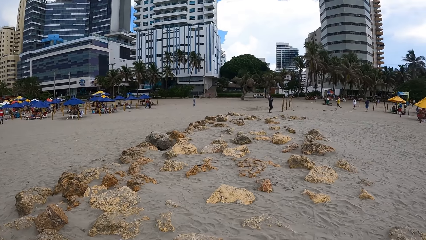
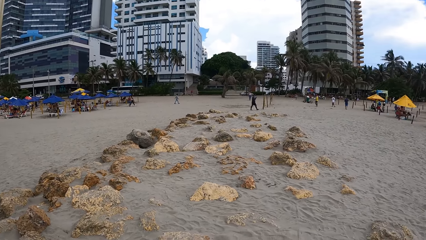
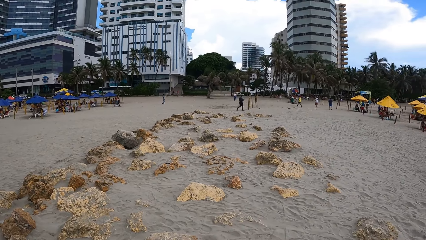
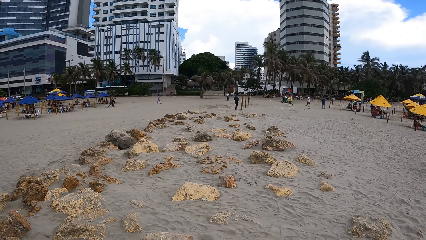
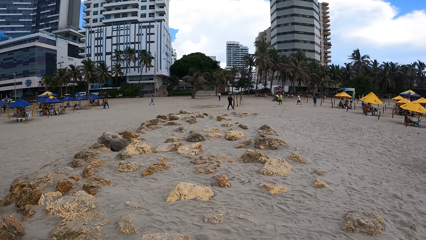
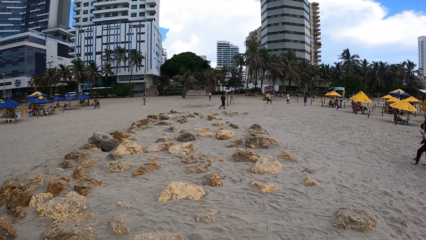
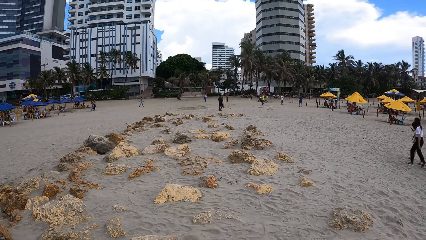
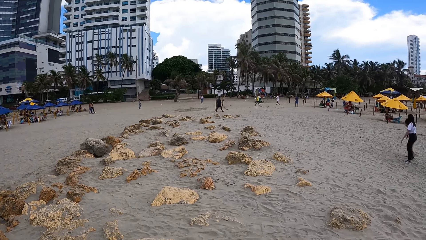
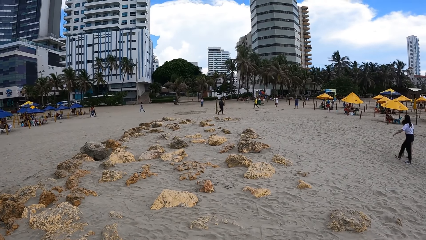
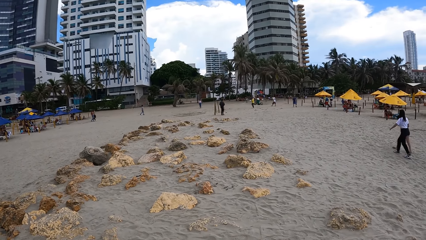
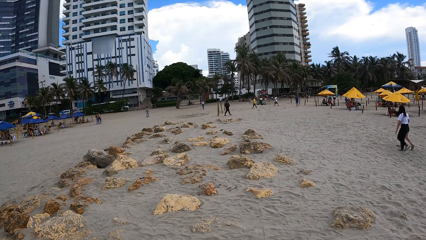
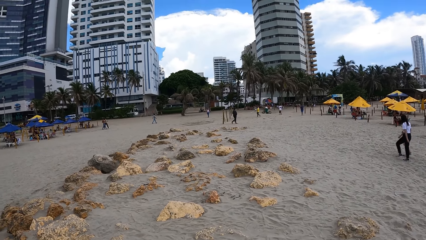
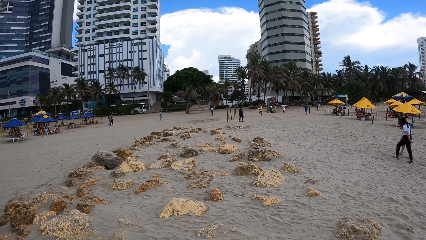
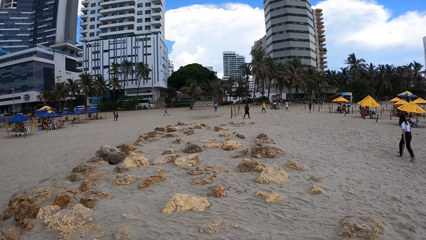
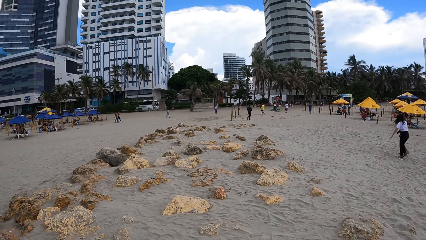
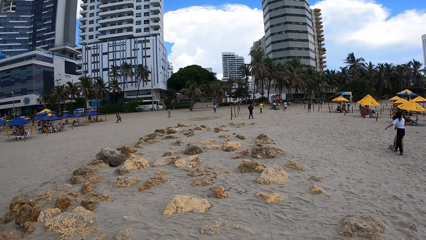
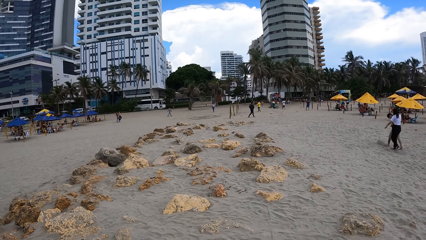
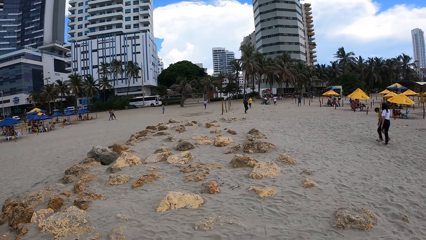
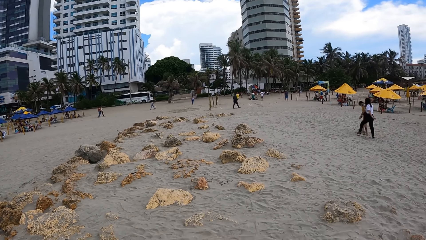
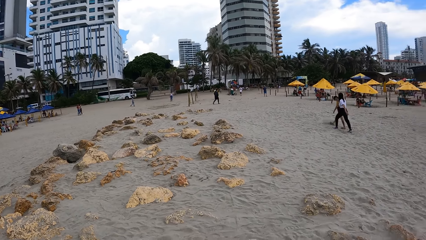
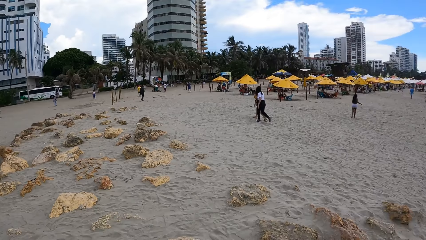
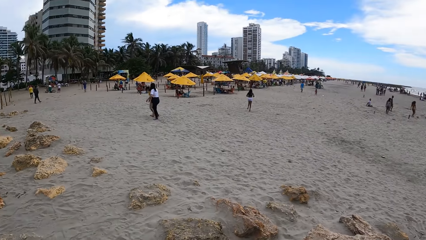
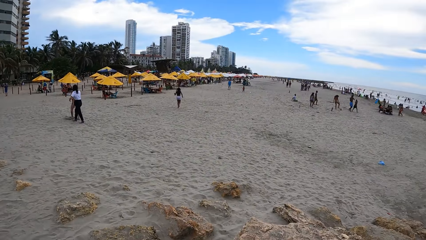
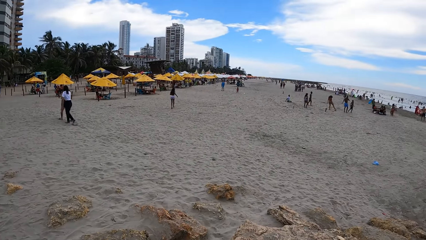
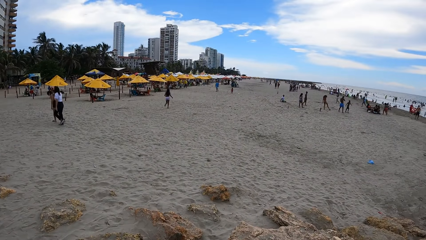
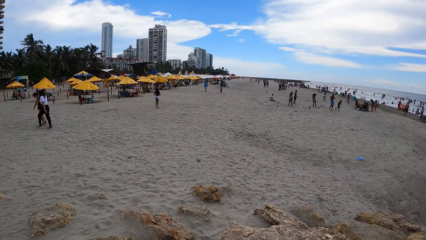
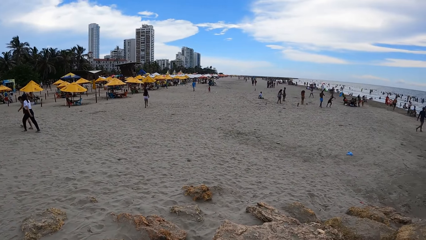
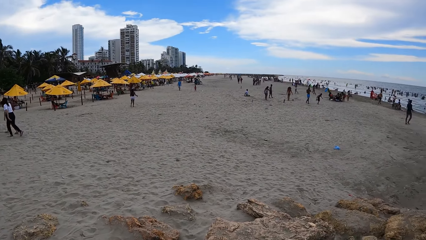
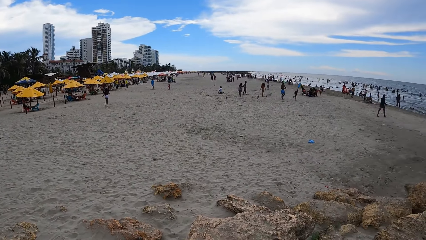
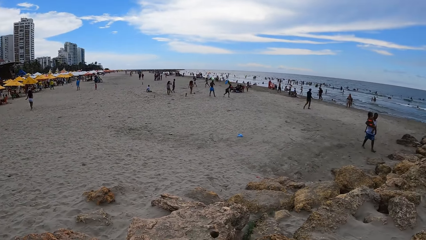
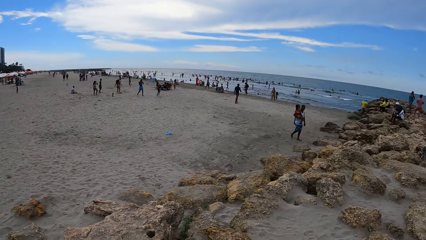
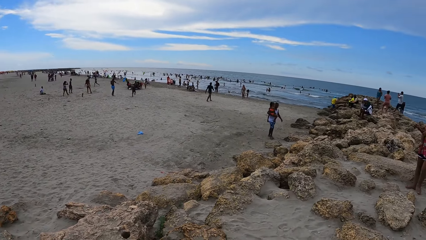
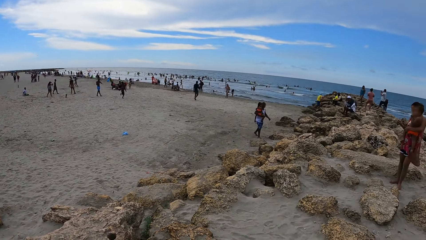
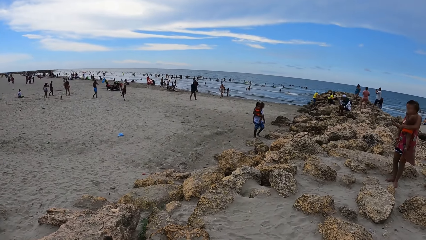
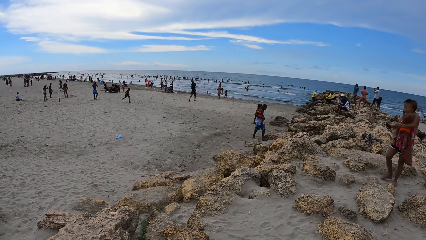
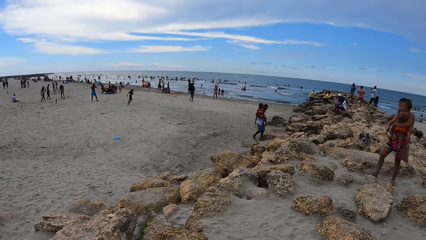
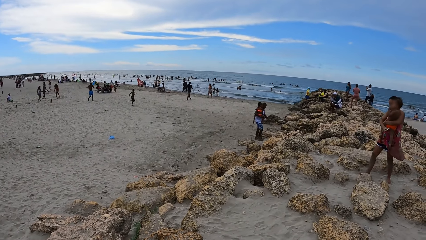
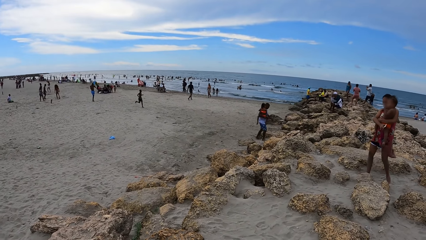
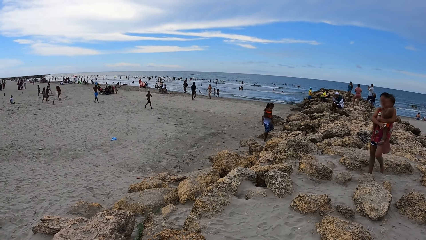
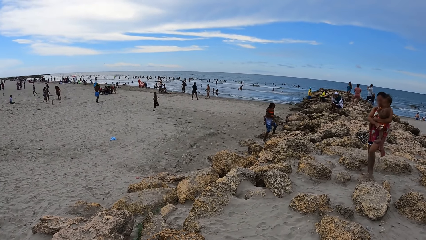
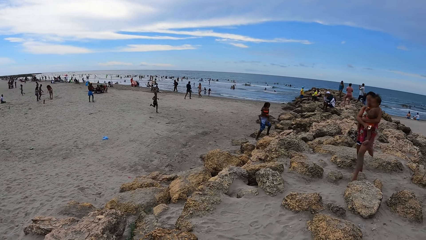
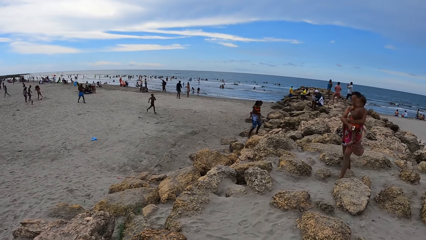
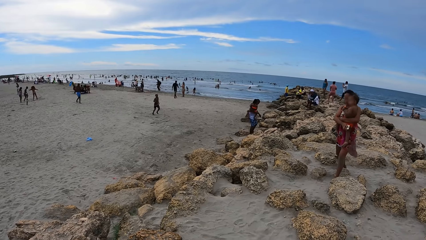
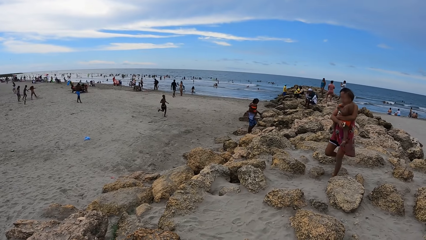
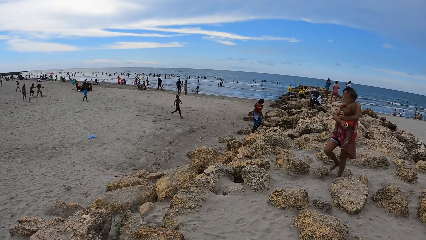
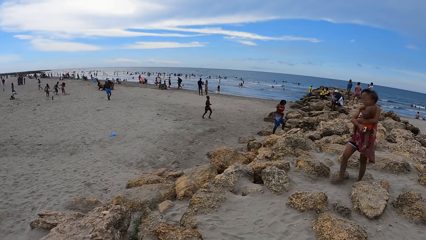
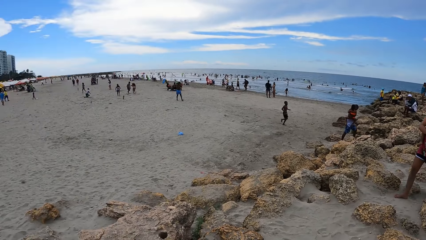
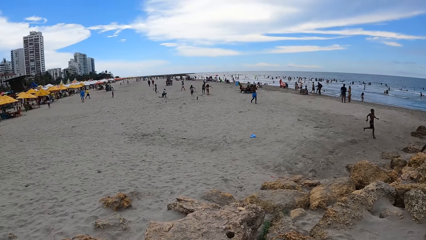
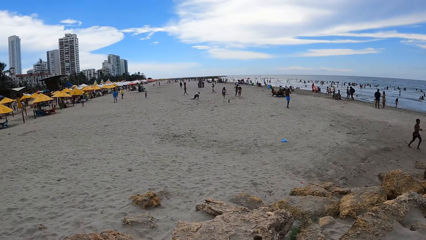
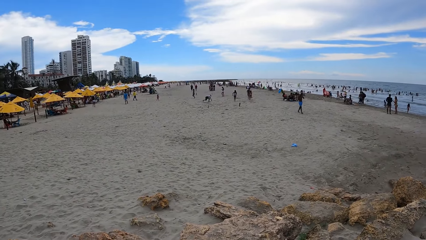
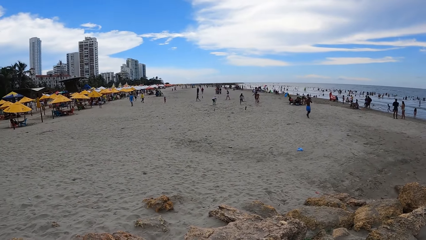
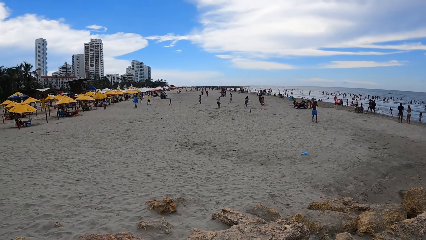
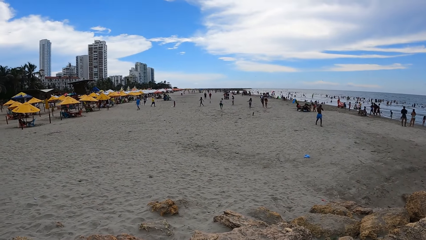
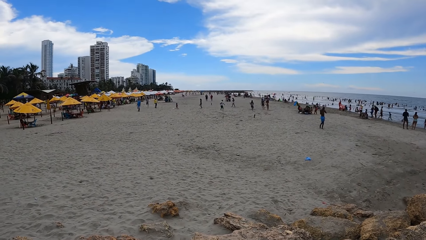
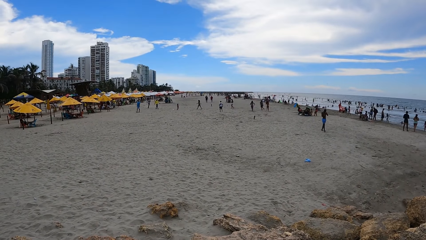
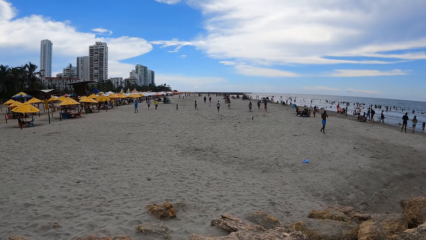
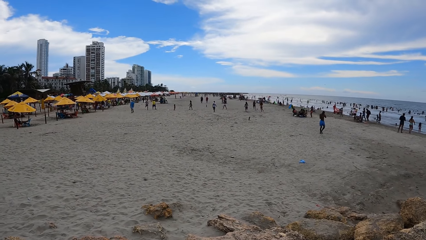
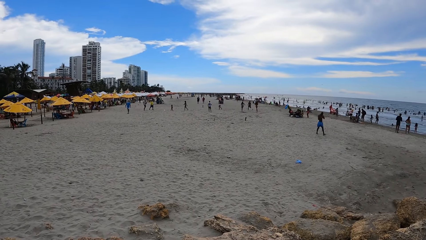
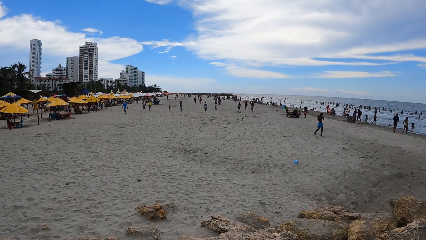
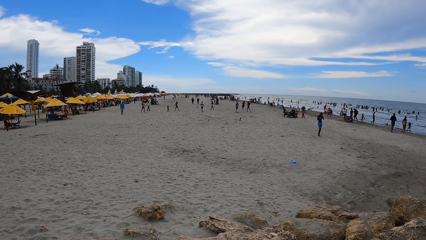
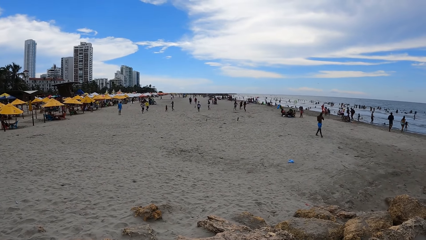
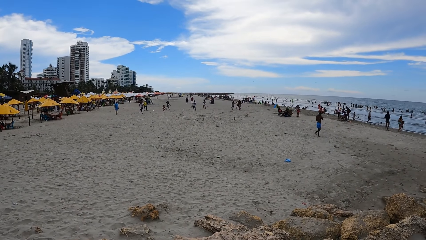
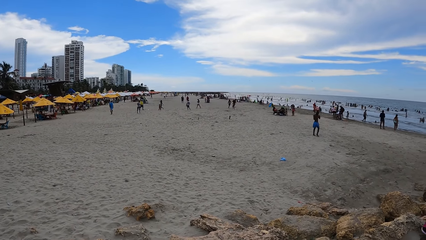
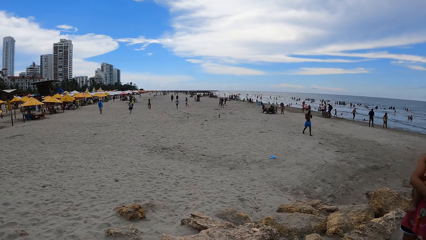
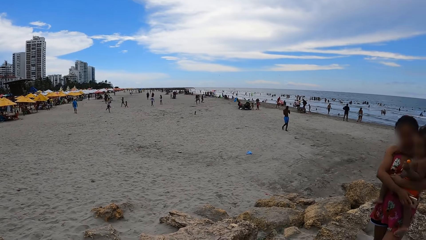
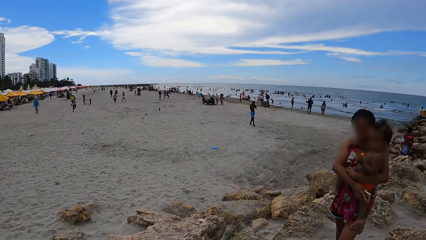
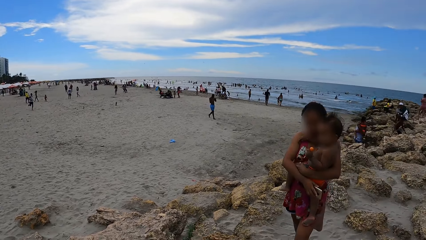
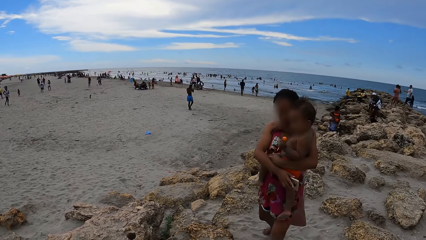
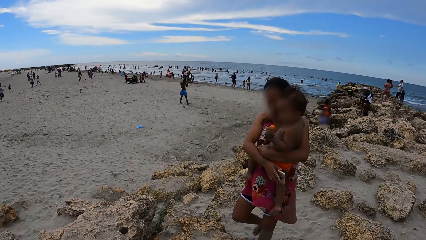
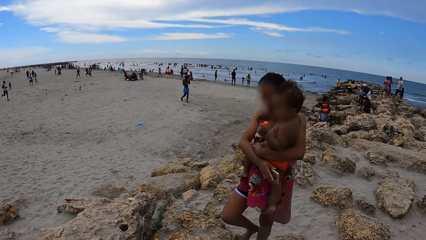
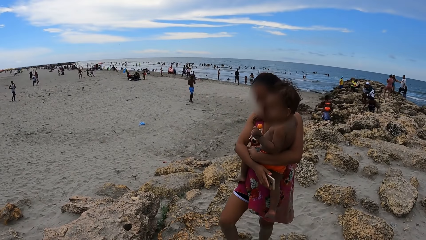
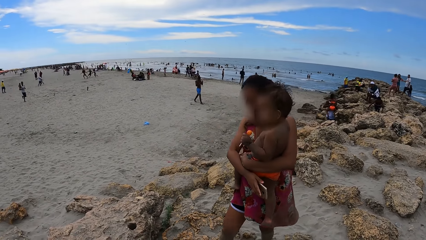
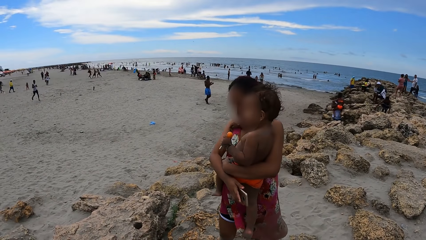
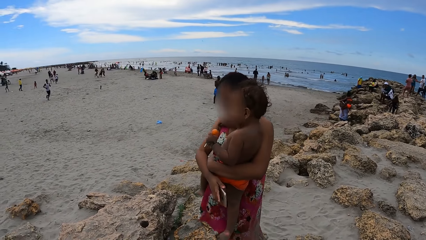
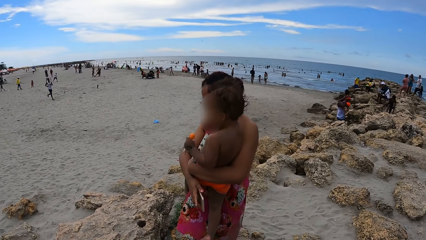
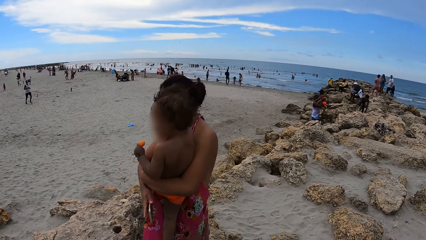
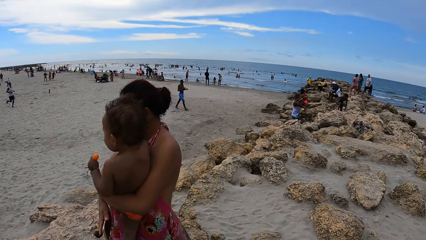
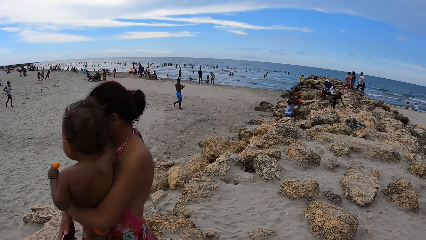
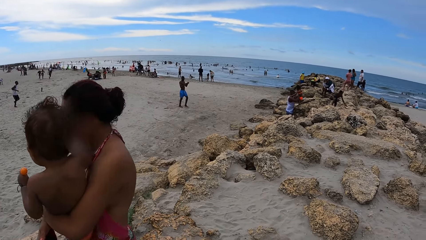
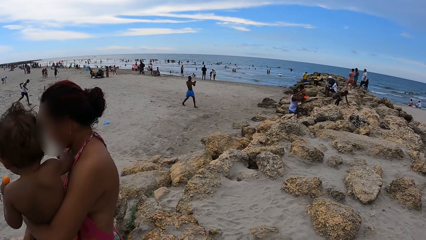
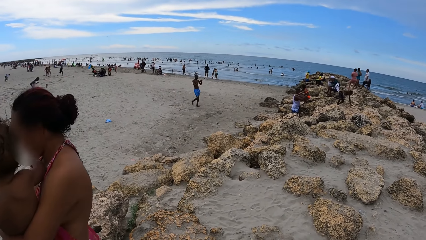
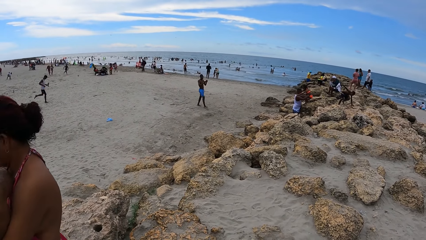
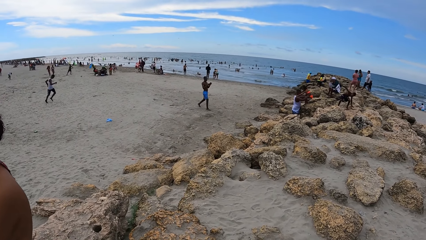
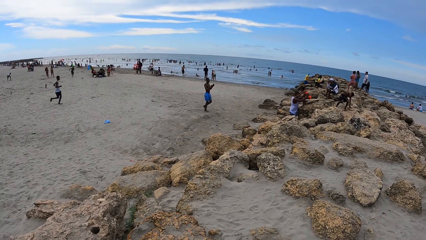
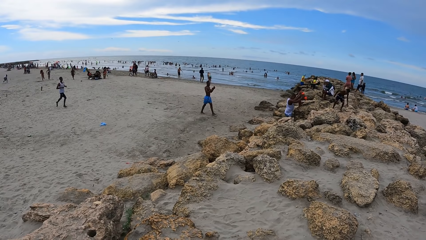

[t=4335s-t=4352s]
The camera wearer looks around. They turn around. They turn around again. They look around. They turn around. They interact with a person. They look around.
